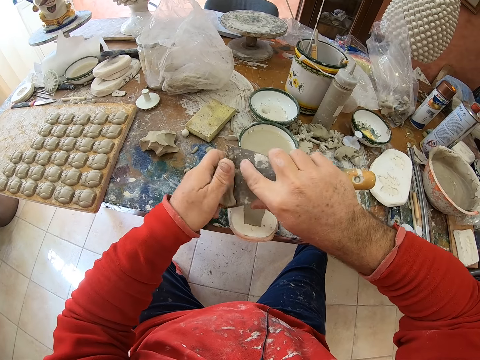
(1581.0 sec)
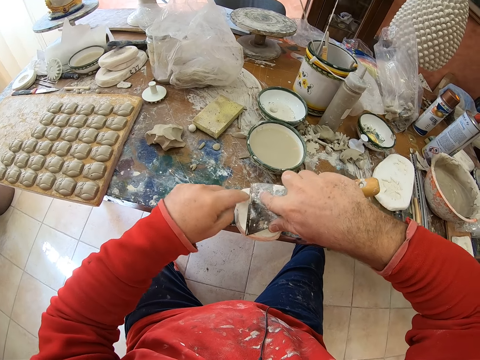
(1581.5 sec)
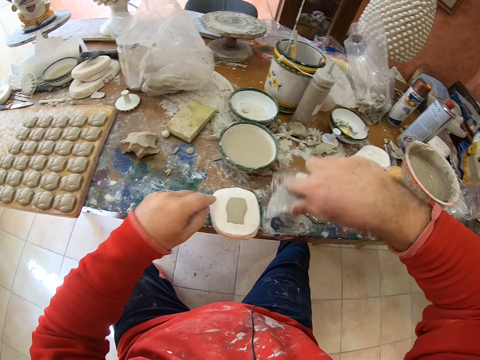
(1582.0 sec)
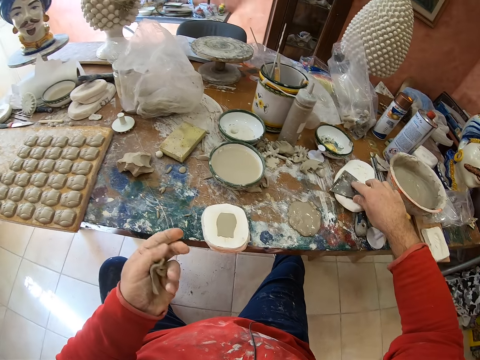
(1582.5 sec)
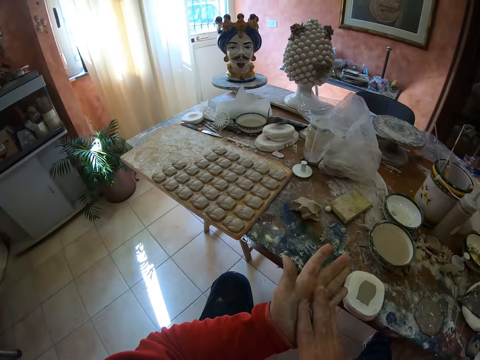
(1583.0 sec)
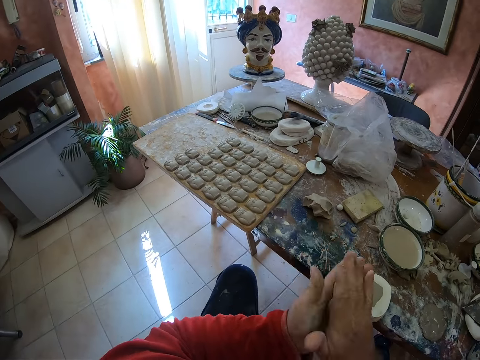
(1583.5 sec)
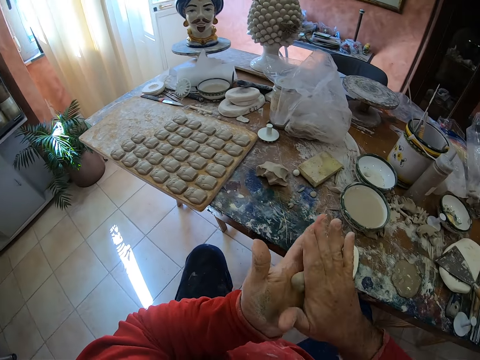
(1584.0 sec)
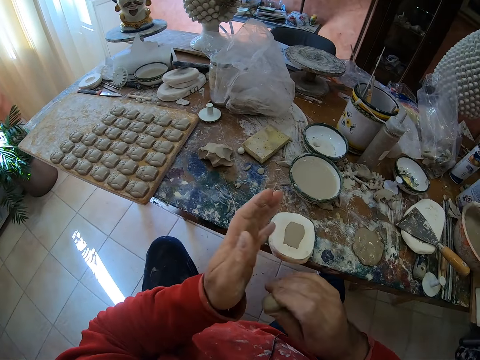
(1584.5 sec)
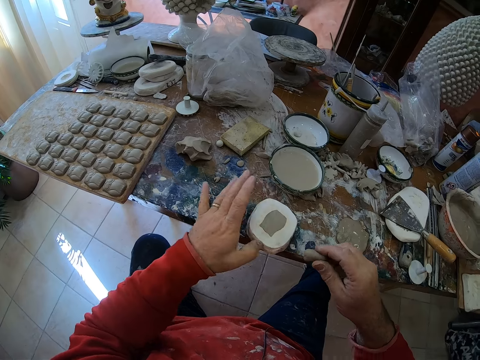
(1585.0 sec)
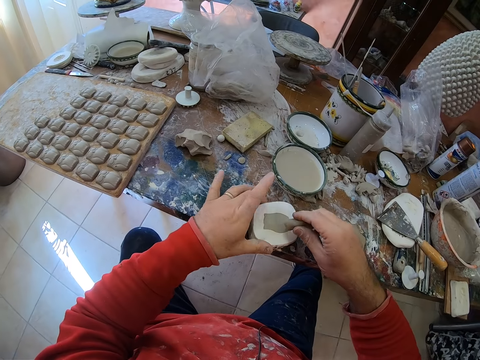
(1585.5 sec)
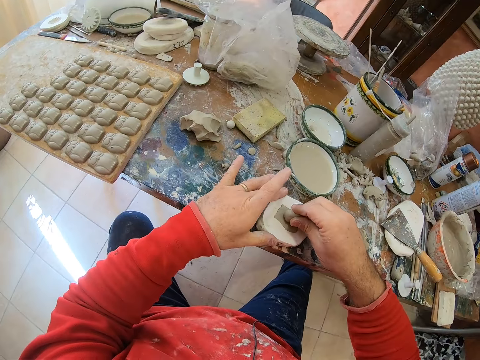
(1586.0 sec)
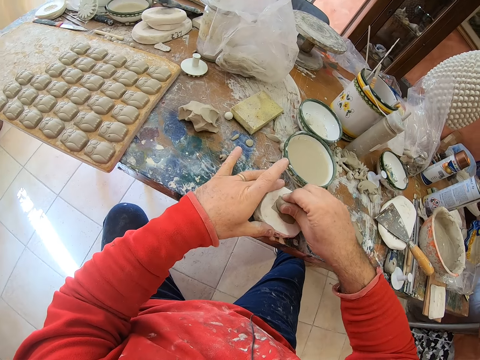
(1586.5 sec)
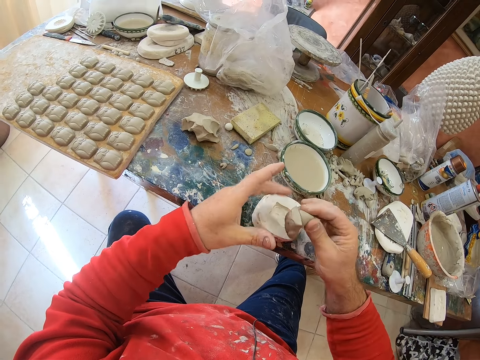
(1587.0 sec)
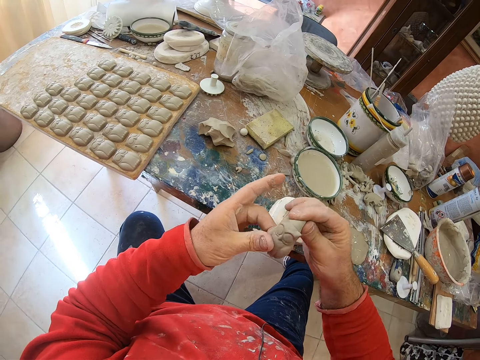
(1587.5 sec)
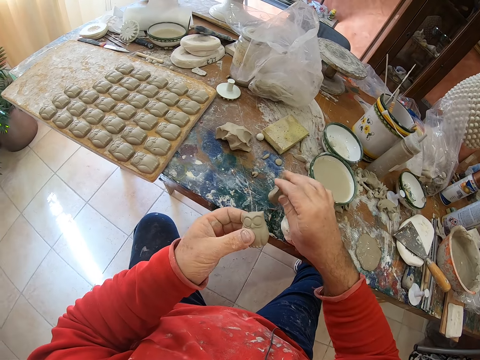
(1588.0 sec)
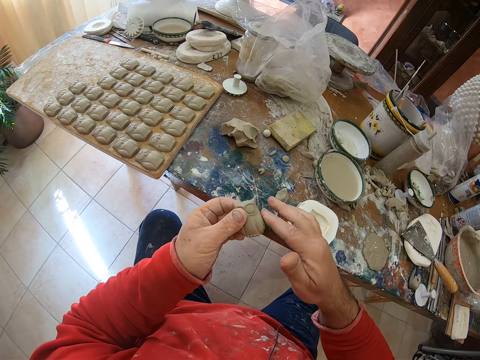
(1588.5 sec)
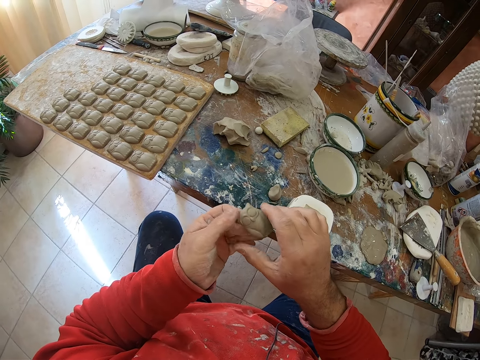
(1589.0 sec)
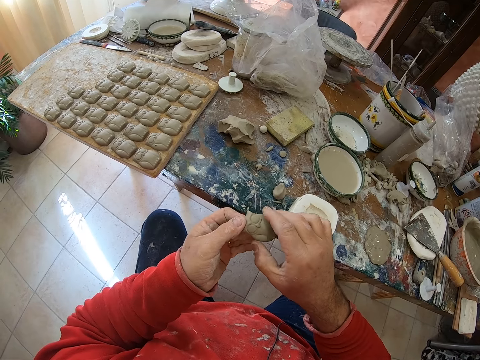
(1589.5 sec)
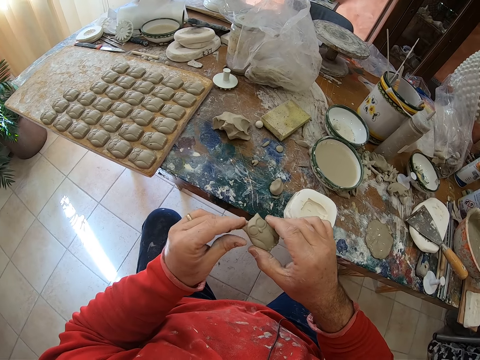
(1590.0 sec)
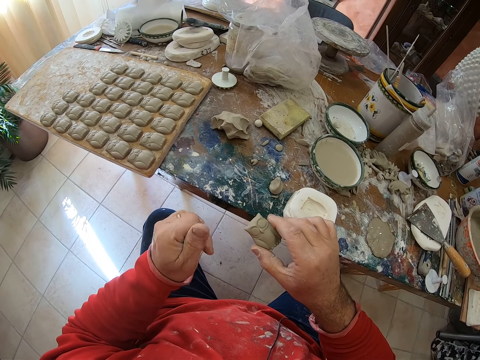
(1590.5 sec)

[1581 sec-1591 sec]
The camera wearer drops the scraper on the table. He rolls the clay mold in his hands. He presses the clay mold on a mold shaper and pulls an owl shaped clay mold from the mold shaper with the rolled mud. He drops the mud on the table. He smoothens the owl mold's edges with his fingers.

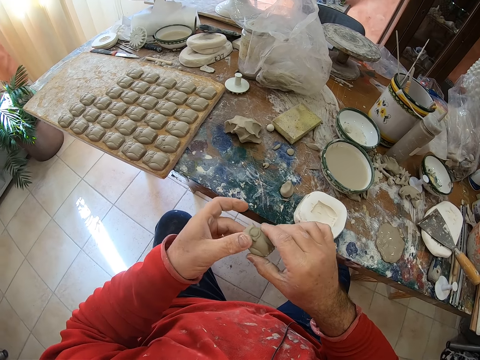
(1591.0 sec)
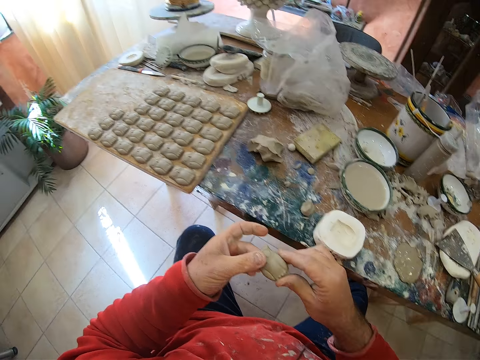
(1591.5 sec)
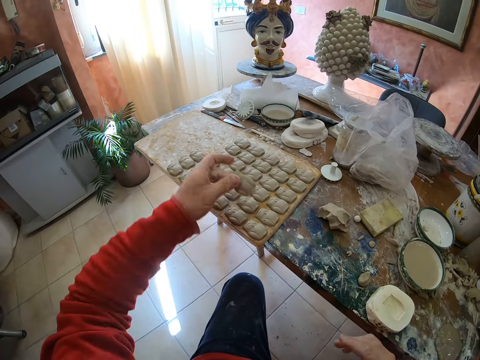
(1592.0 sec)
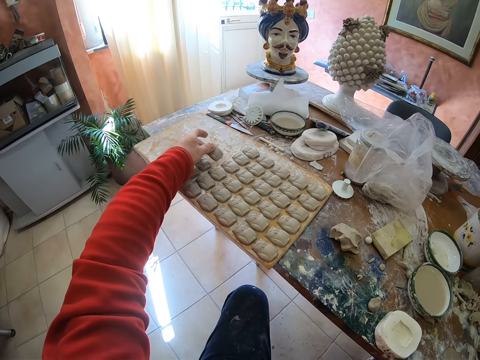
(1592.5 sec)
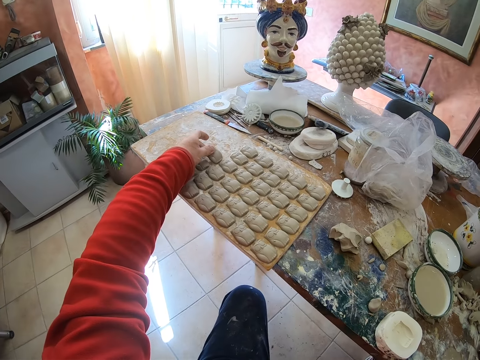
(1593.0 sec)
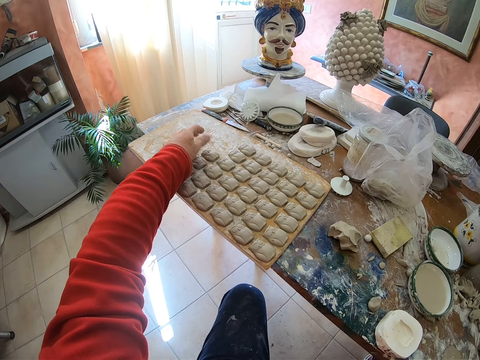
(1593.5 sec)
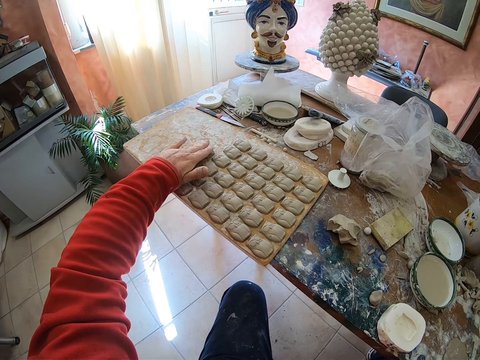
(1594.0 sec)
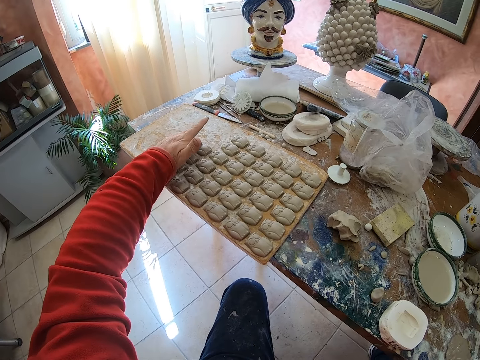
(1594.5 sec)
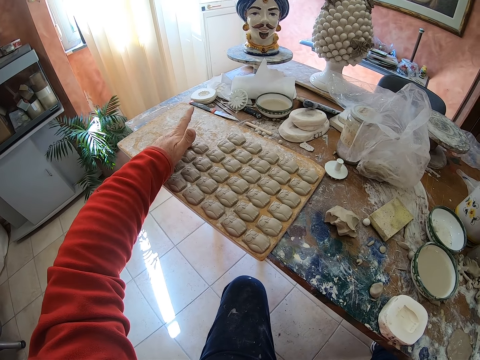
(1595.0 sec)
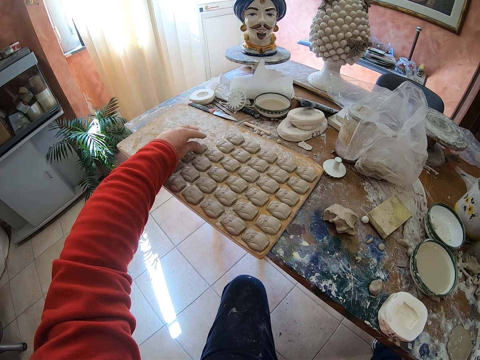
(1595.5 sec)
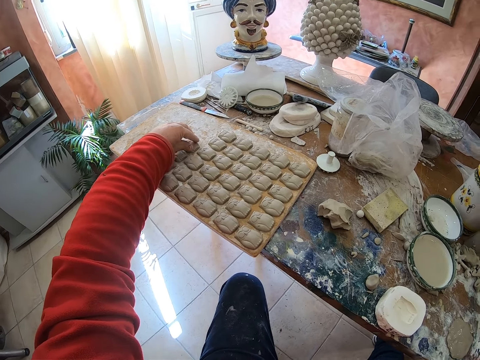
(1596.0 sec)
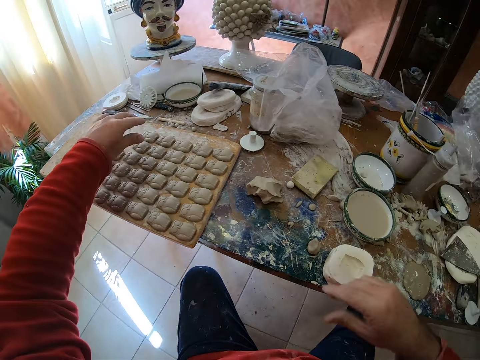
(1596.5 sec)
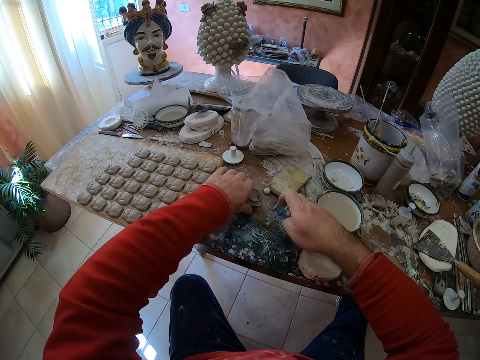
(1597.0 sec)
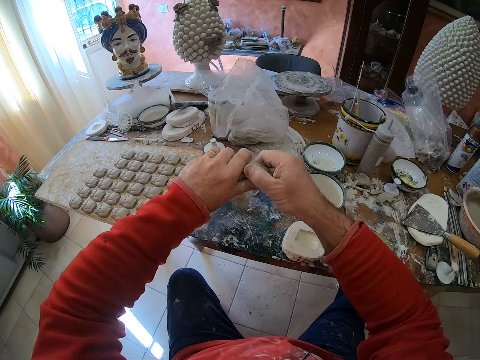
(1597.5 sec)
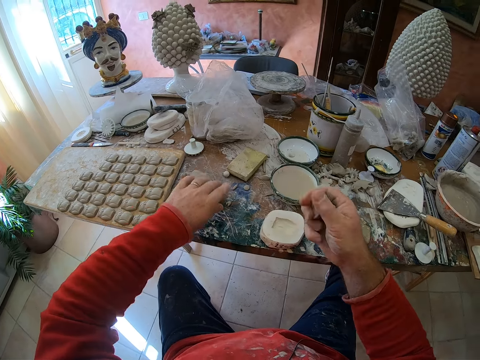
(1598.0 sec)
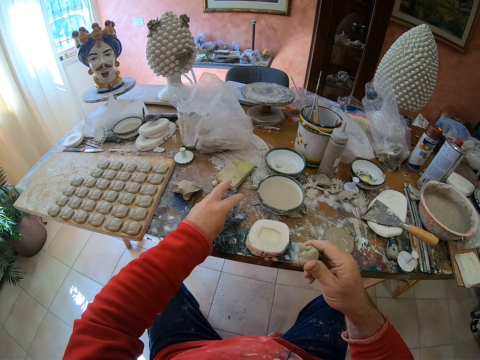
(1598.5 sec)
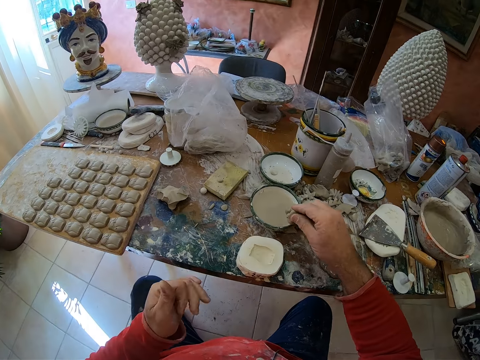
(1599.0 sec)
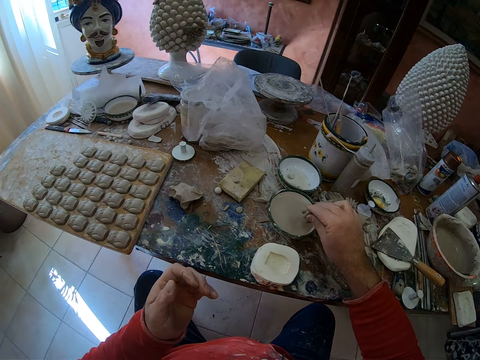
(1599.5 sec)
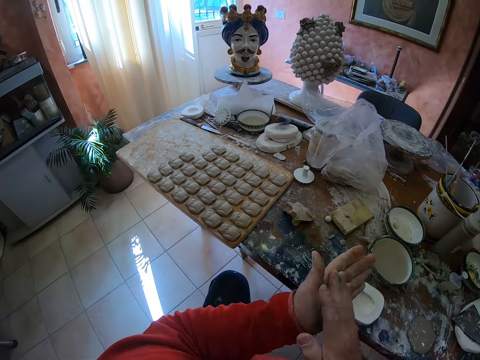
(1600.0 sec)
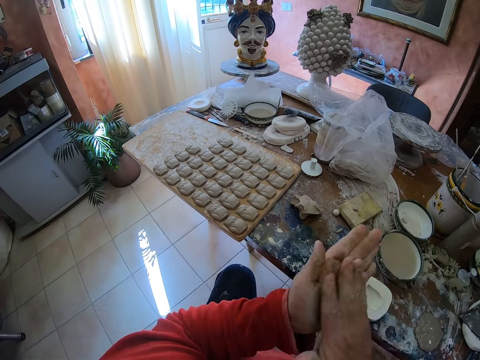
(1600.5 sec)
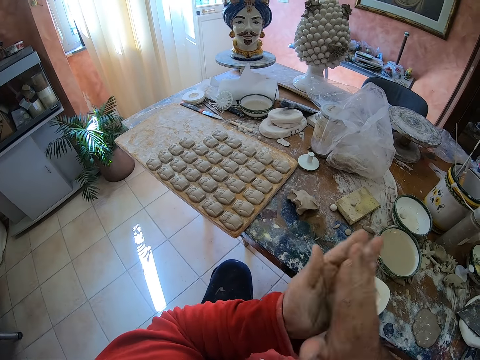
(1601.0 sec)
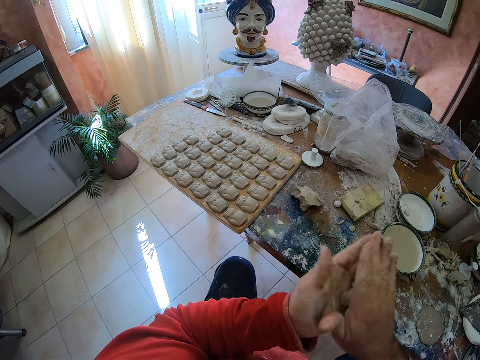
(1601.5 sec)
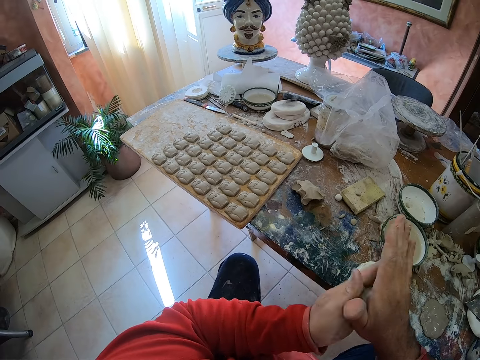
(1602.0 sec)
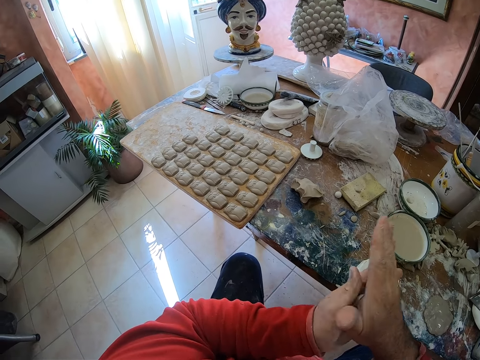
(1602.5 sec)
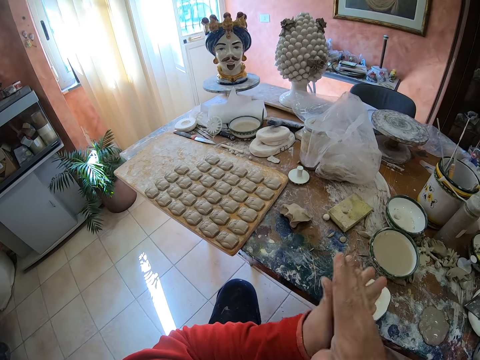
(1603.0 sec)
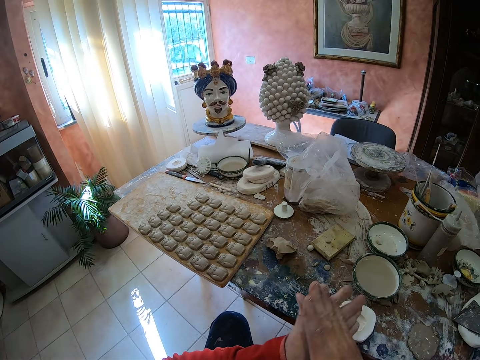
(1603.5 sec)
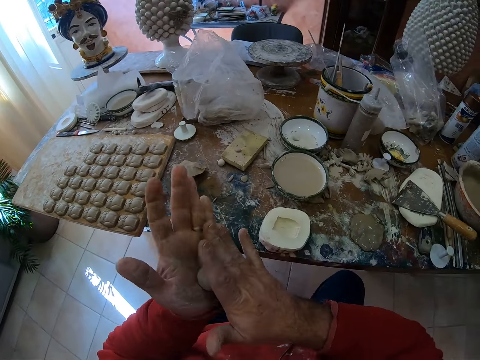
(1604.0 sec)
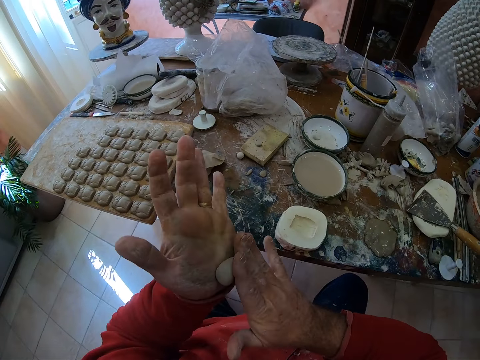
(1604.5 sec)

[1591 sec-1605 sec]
The camera wearer puts the clay owl molding on a wooden tray or board. He positions the molding on the board. He picks up the clay mold or mud pieces on the table. He takes a pinch of clay mold on the table and cuts mud from a bigger piece in hand. He drops the remaining piece on the table, pushes smaller mud pieces on the table. He applies some water on the cut mud piece in hand. He dips the clay mold into water. He rolls the clay mold in his hands.

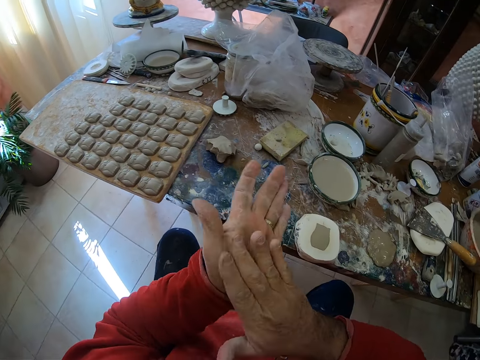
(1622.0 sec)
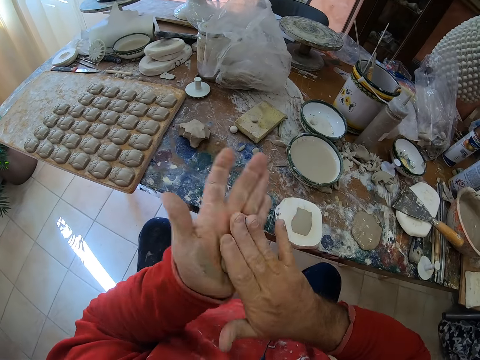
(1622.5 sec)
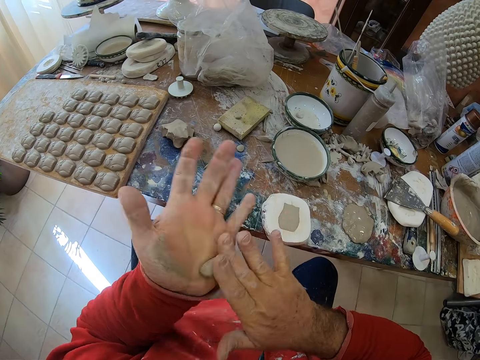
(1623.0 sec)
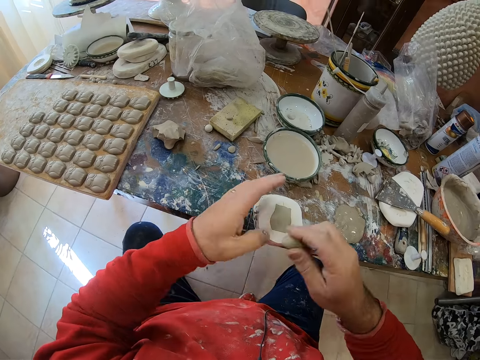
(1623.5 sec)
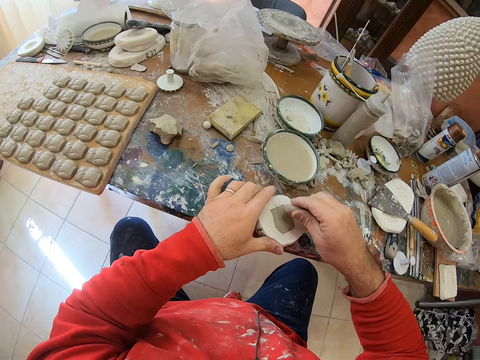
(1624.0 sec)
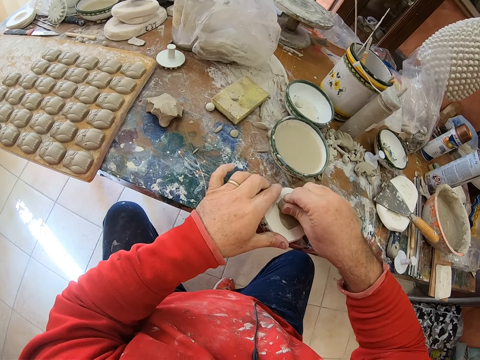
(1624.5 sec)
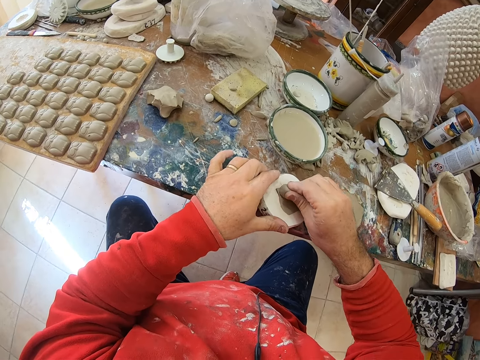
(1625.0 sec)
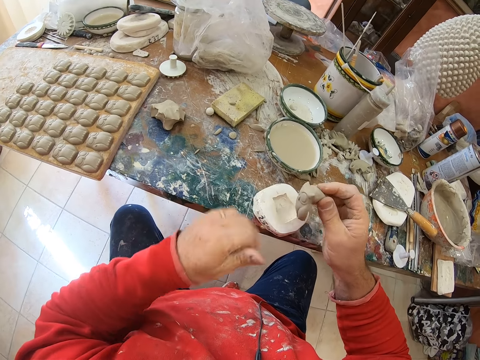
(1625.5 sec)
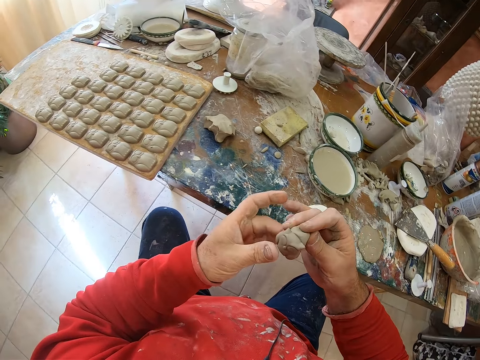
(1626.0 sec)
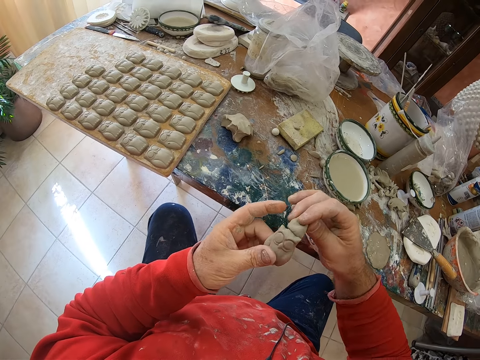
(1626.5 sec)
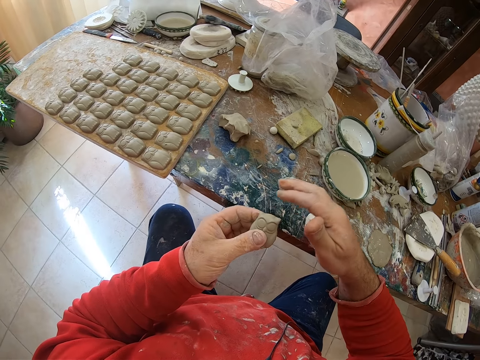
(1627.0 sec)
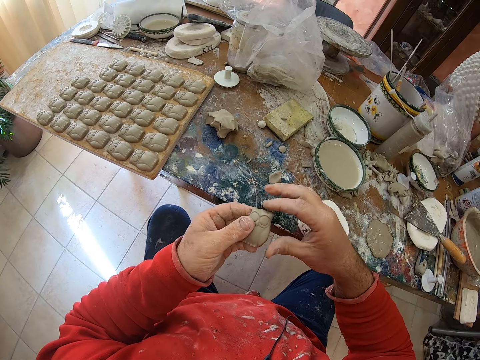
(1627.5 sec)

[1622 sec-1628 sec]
The camera wearer presses the clay mold on a mold shaper. He pulls an owl-shaped clay mold from the mold shaper or box. He drops mud on the table, shapes the mold in hands. He smoothens the owl mold's clay edges with his finger.
